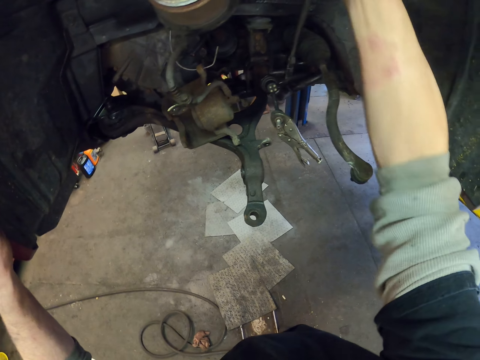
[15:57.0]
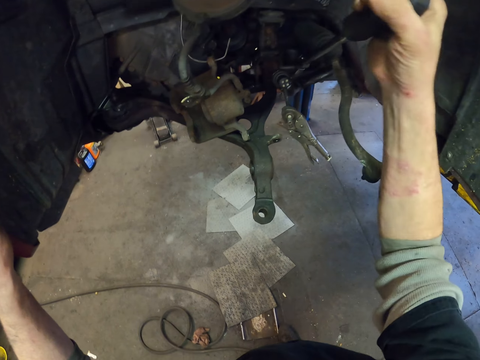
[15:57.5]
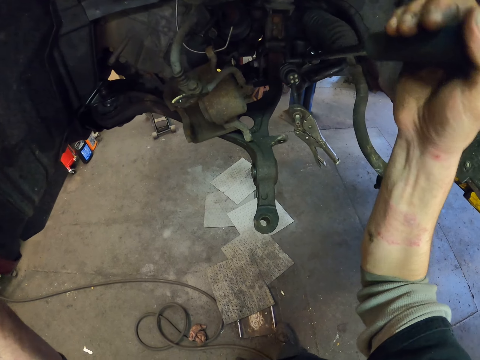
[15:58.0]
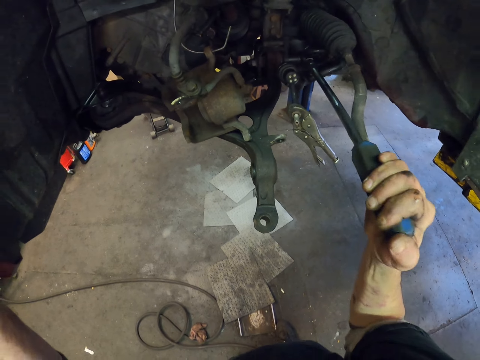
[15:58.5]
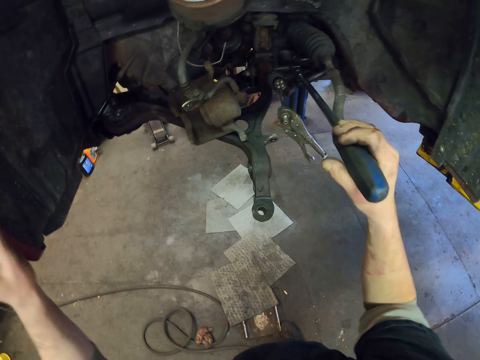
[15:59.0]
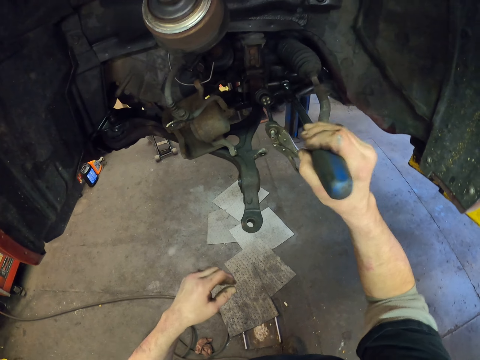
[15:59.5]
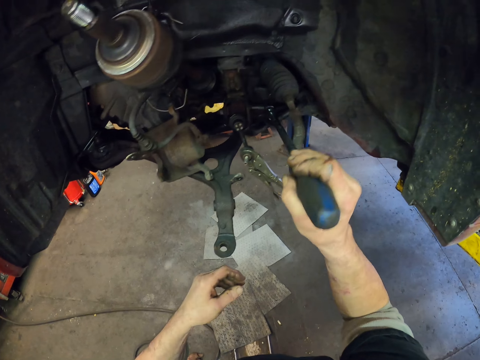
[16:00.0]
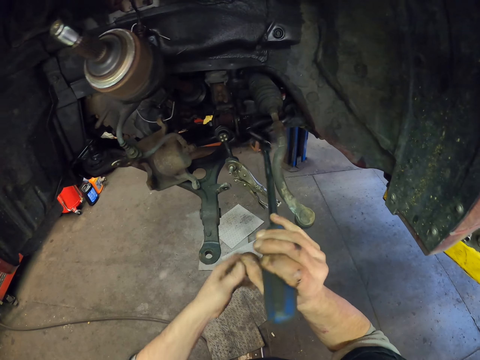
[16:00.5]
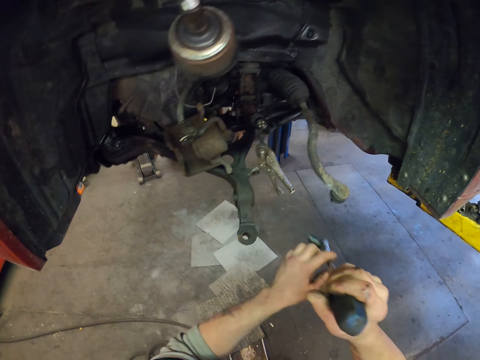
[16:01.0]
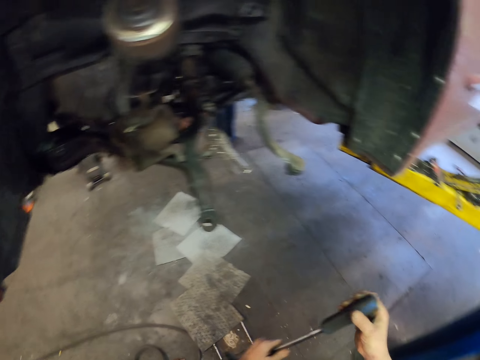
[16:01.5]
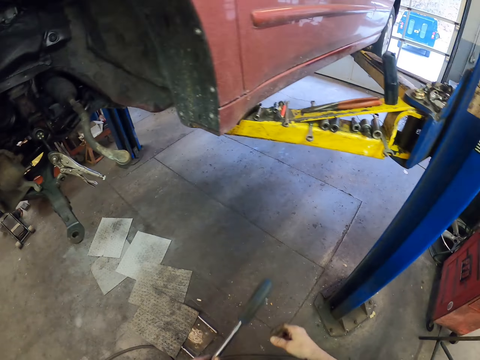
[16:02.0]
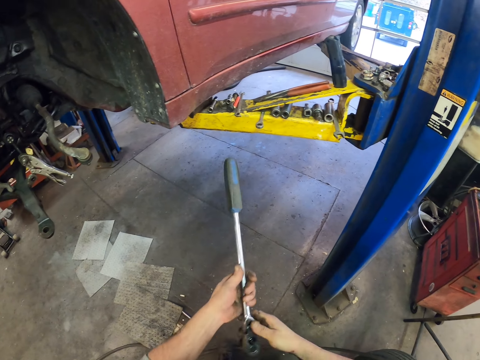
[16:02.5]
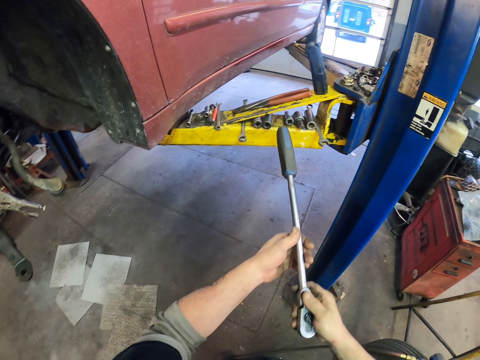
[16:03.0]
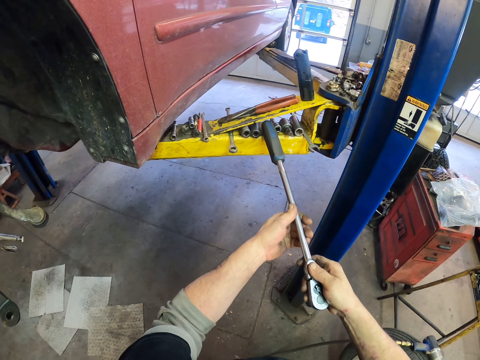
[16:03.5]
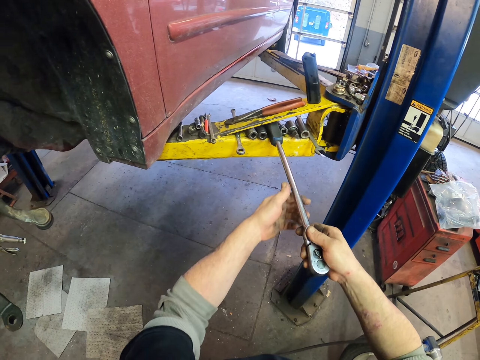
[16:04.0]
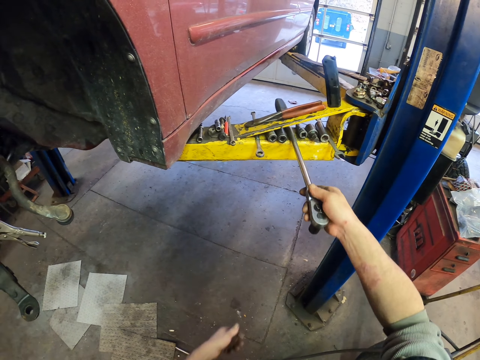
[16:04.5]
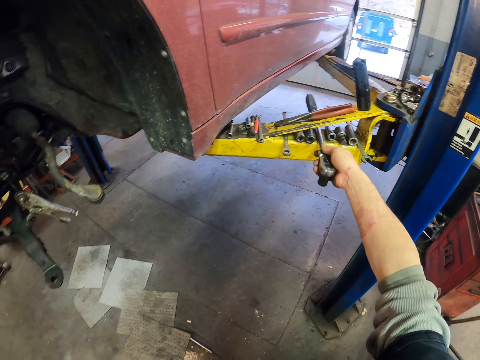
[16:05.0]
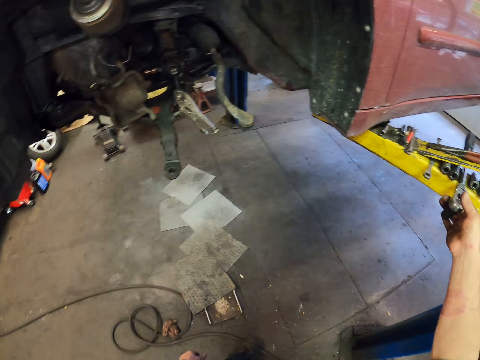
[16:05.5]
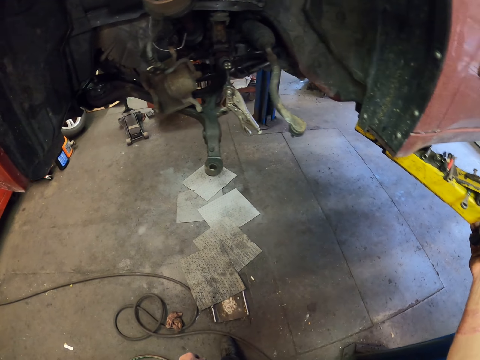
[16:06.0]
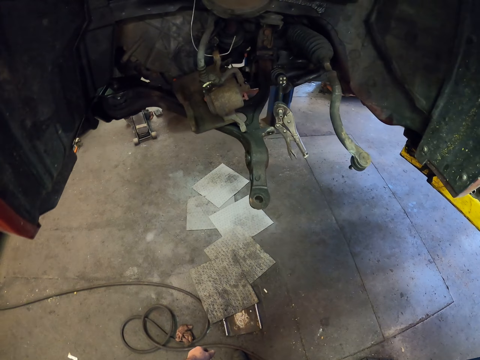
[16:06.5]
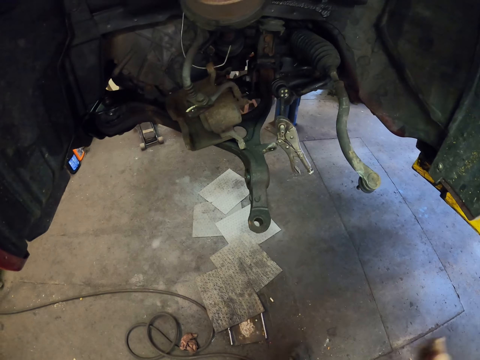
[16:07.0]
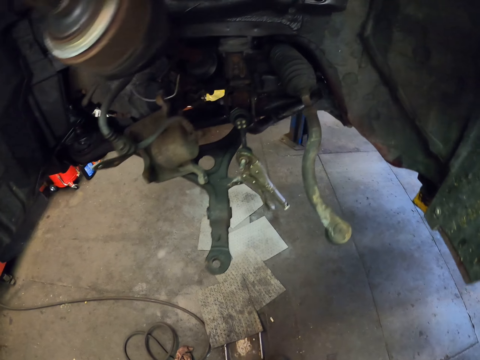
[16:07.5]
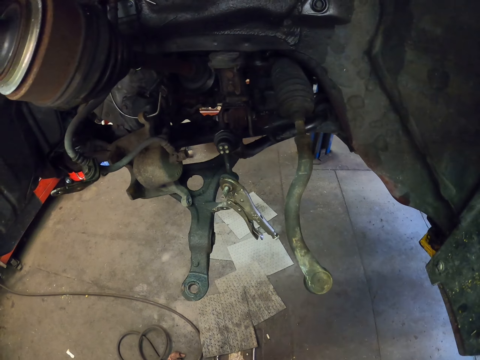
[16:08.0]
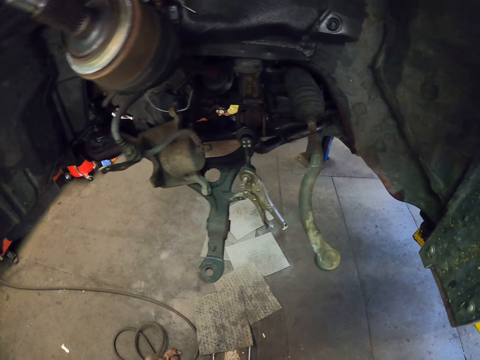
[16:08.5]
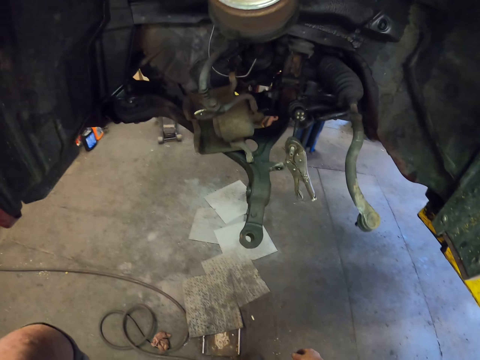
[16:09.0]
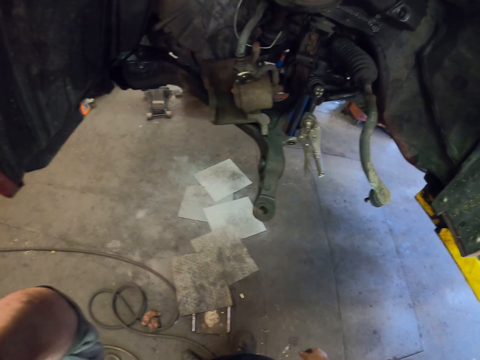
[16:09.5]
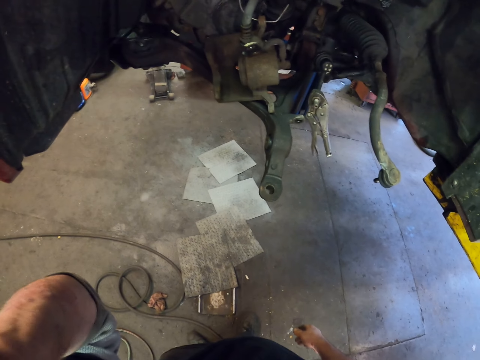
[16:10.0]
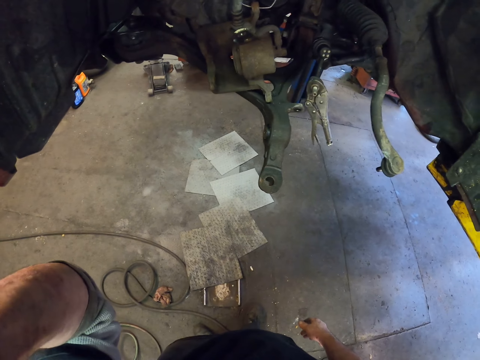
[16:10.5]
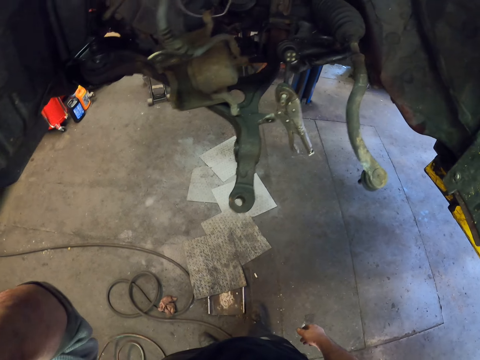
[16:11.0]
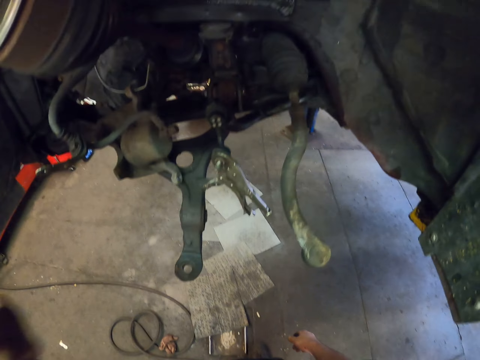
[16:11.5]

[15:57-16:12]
The camera wearer removes the torque or spanner from the vehicle. They put the spanner on the car rod and look around.

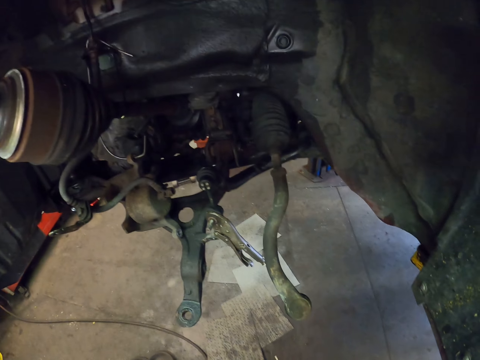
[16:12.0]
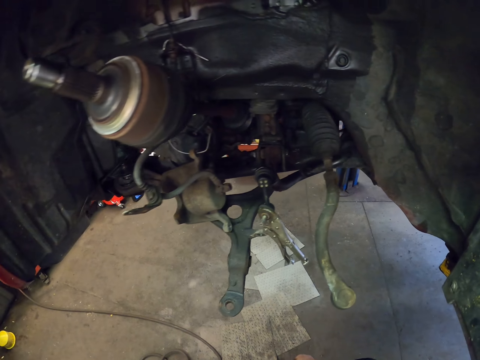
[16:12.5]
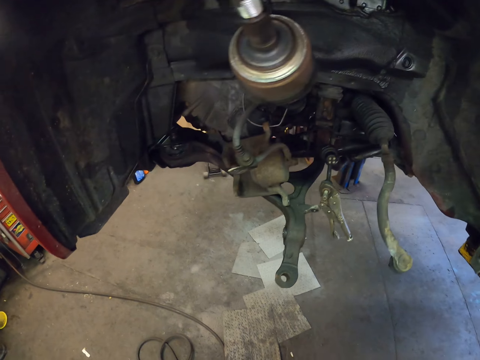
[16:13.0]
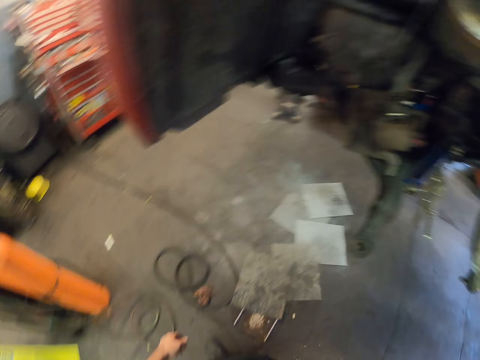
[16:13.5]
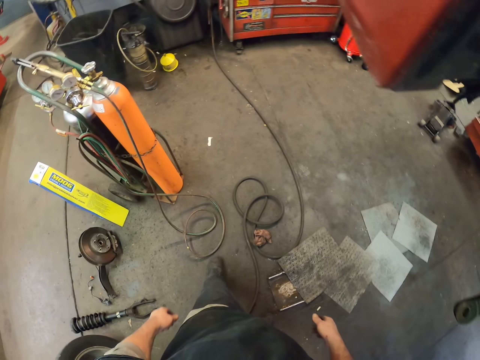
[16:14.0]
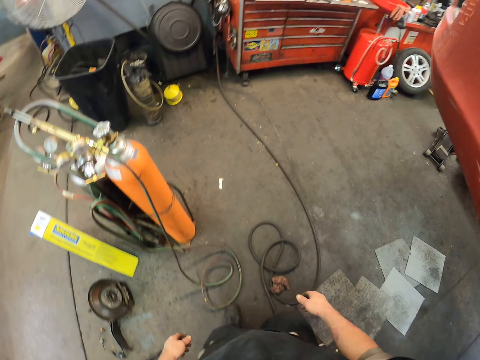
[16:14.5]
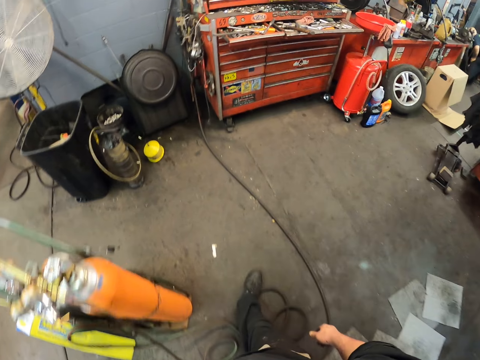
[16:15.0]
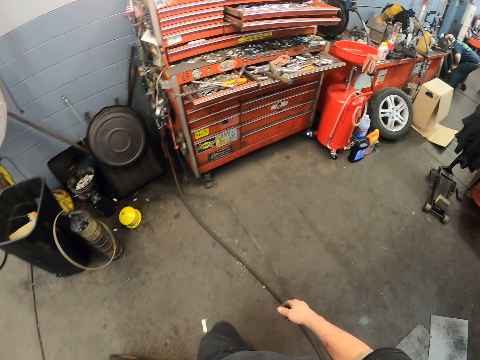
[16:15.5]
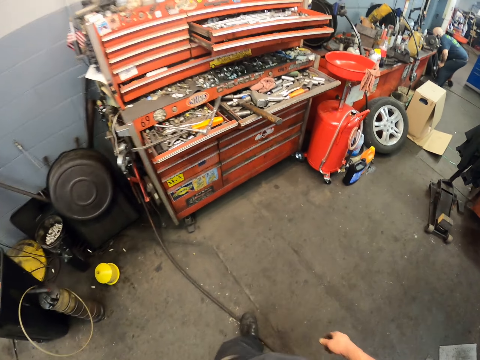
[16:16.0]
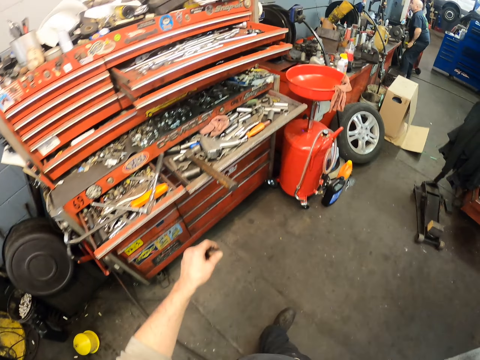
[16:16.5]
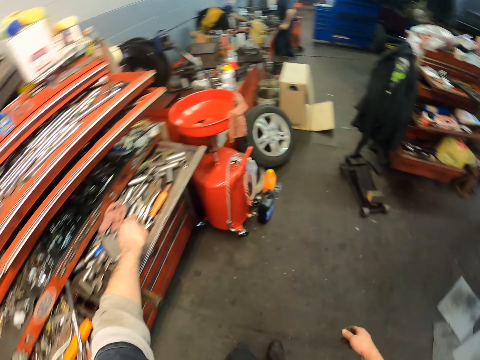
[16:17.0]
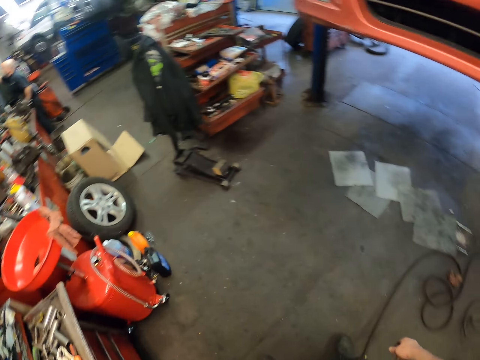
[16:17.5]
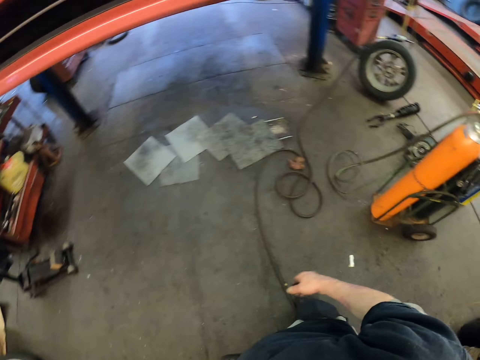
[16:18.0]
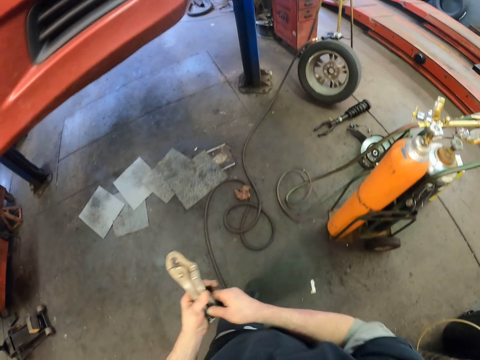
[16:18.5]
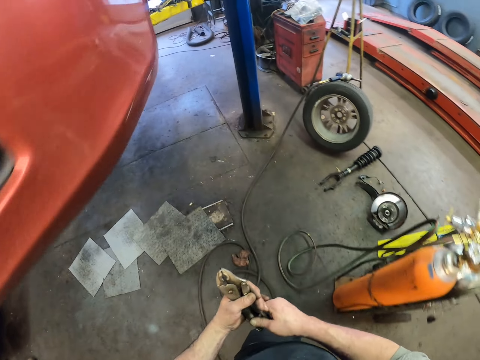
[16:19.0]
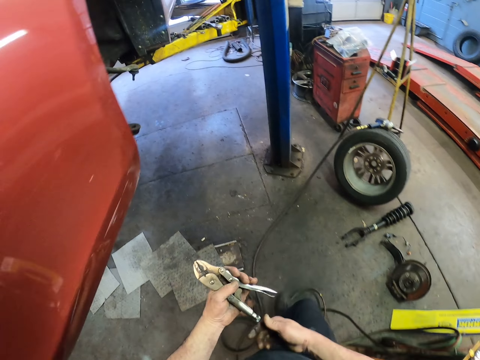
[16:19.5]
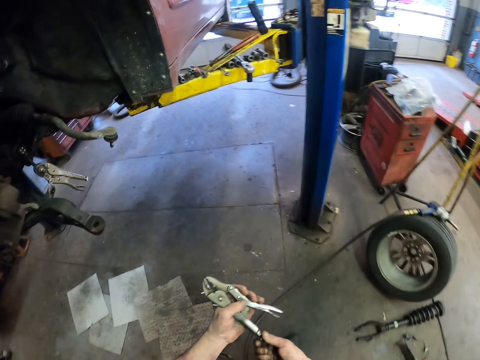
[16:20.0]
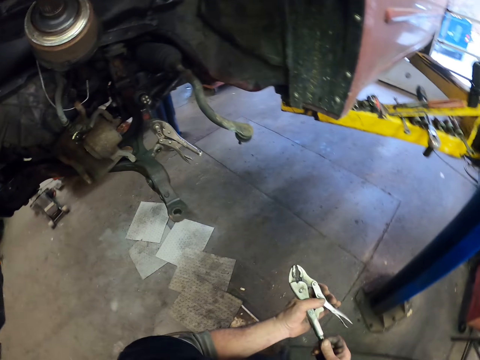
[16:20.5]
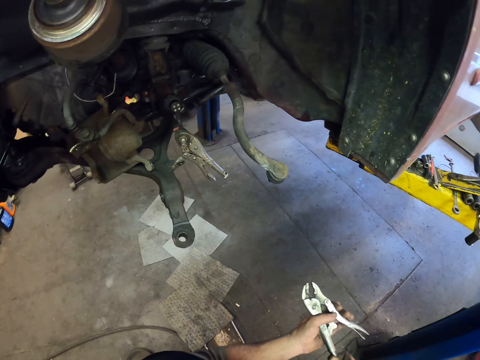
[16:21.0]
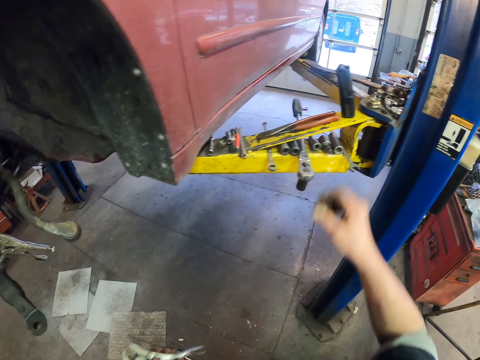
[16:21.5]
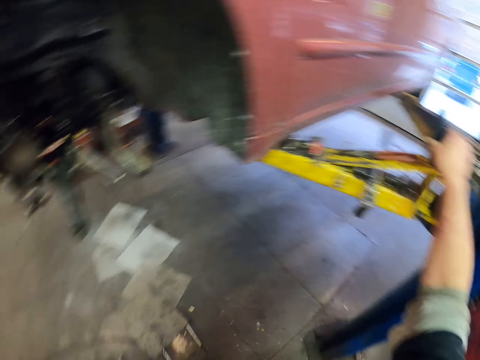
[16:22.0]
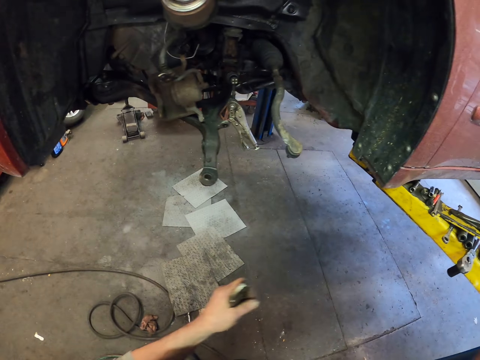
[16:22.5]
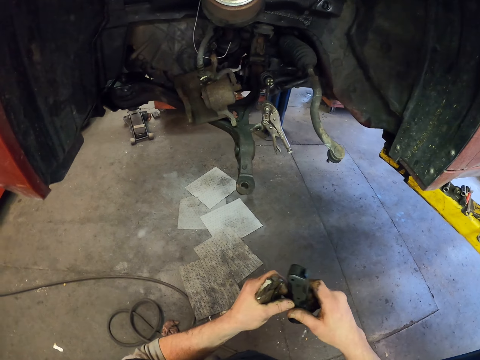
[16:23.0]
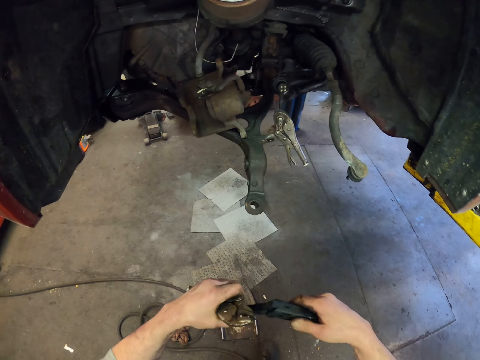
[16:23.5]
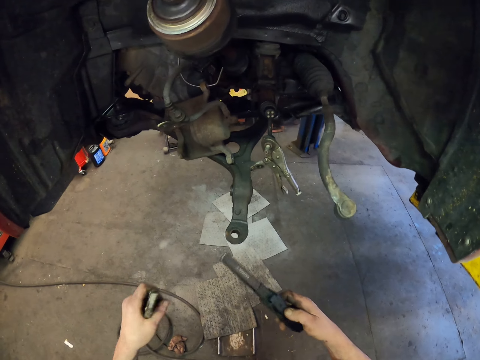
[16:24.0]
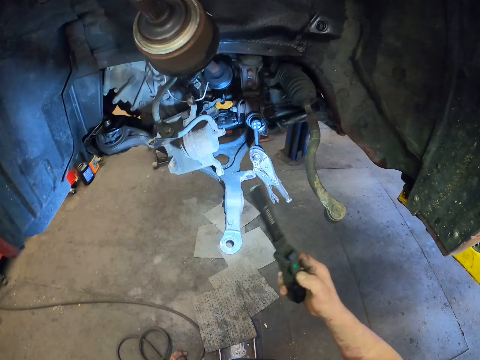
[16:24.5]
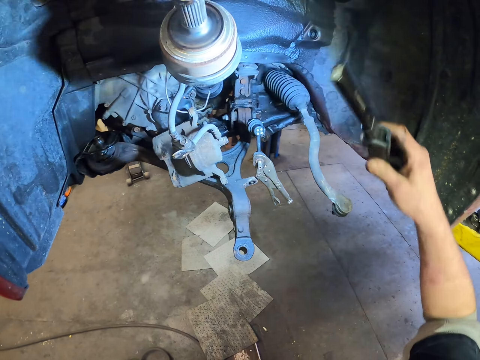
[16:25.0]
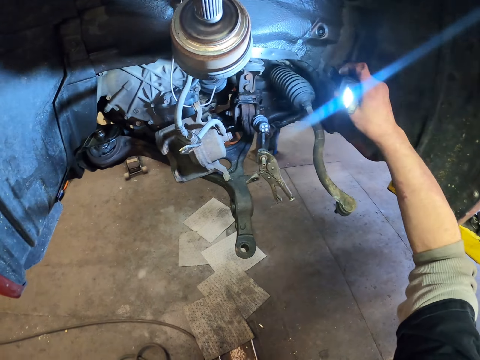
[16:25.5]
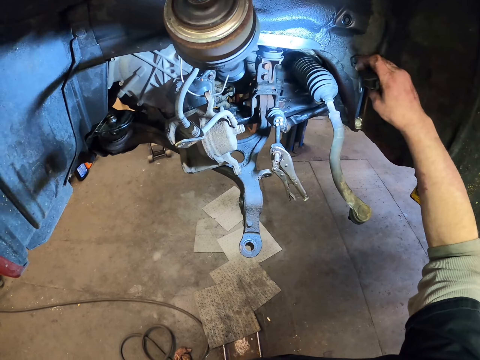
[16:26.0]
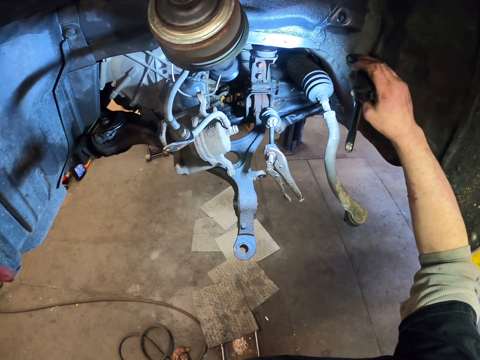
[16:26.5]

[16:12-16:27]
The camera wearer walks around, picks up pliers, and walks around. They pick up a hand light and light the hand light.
